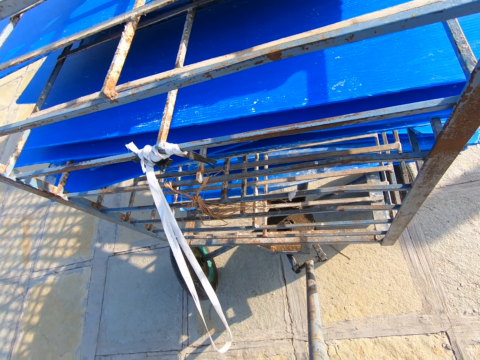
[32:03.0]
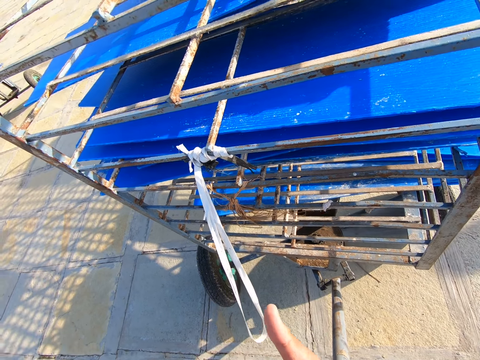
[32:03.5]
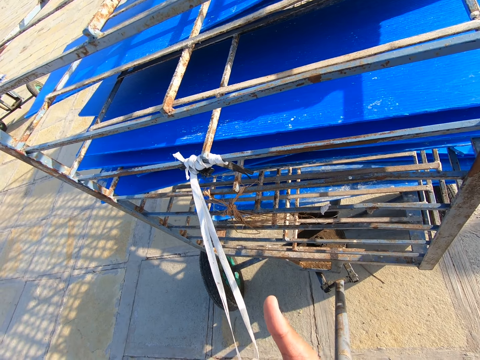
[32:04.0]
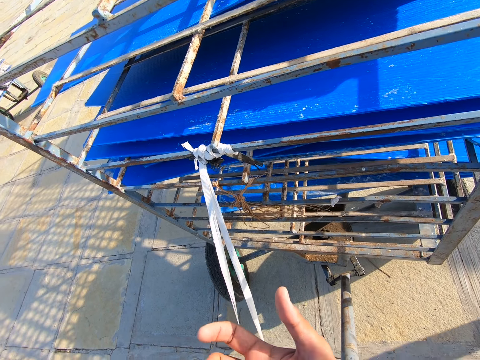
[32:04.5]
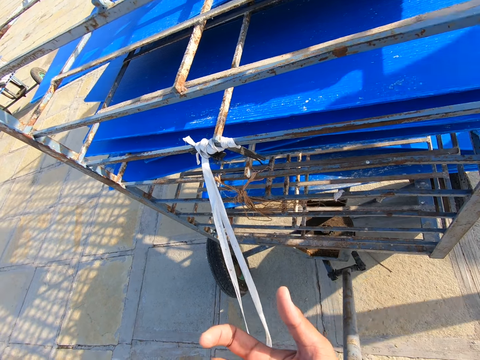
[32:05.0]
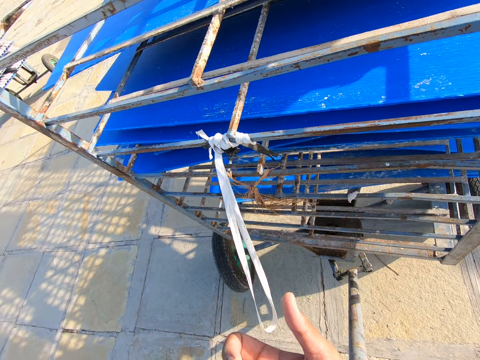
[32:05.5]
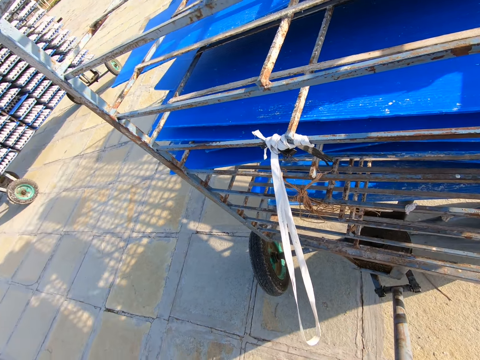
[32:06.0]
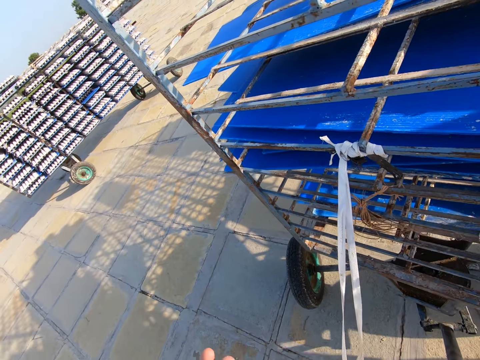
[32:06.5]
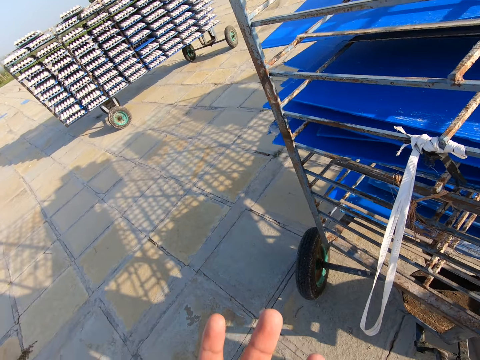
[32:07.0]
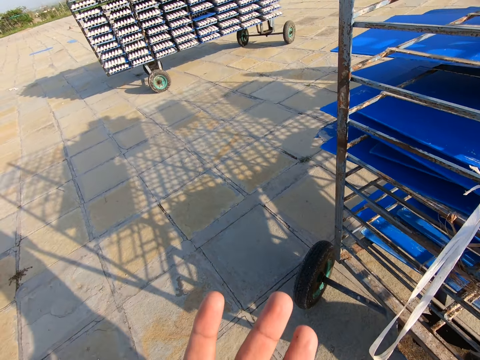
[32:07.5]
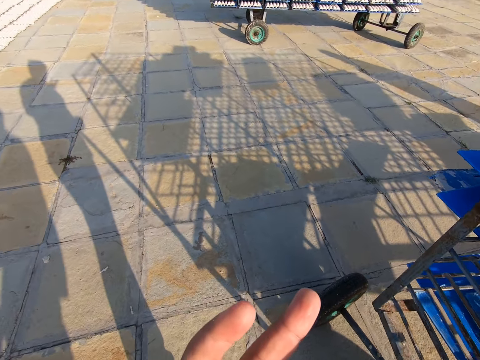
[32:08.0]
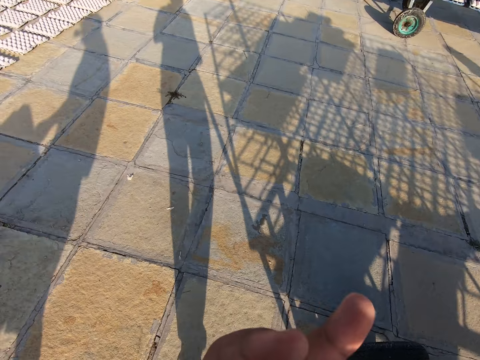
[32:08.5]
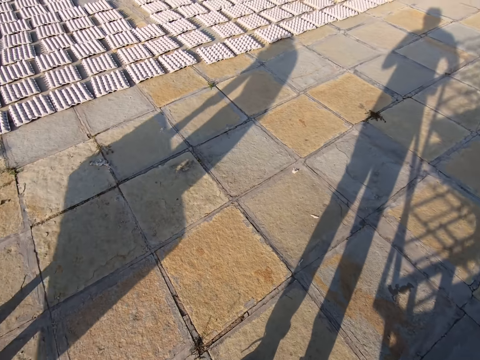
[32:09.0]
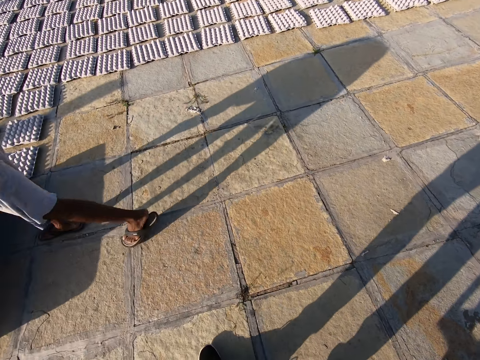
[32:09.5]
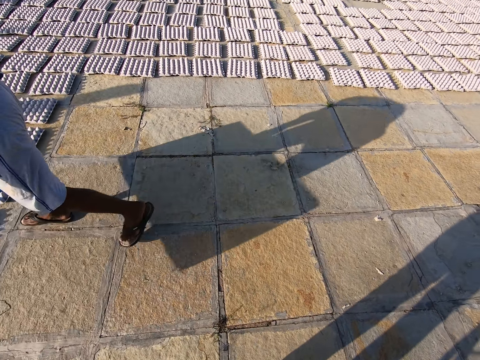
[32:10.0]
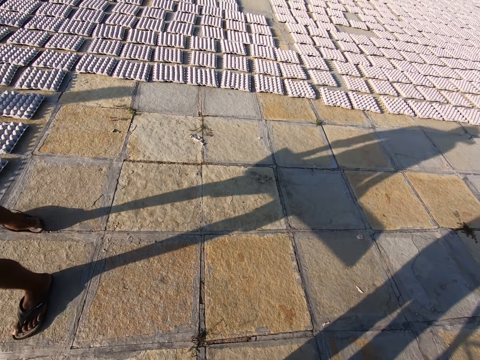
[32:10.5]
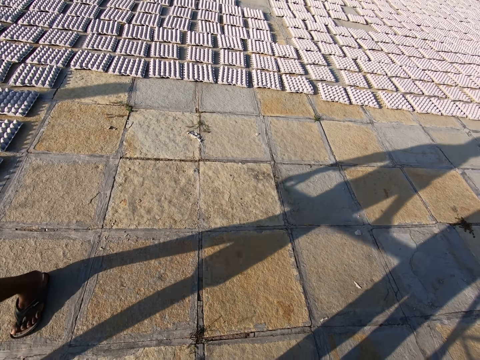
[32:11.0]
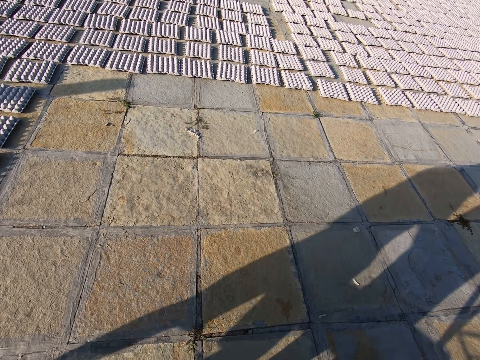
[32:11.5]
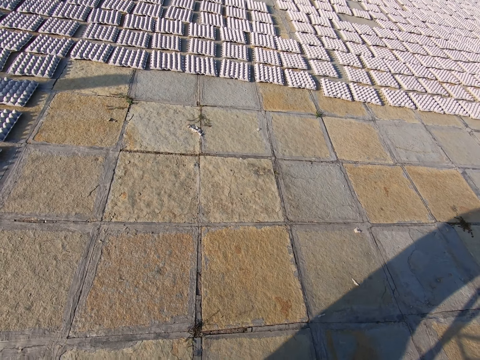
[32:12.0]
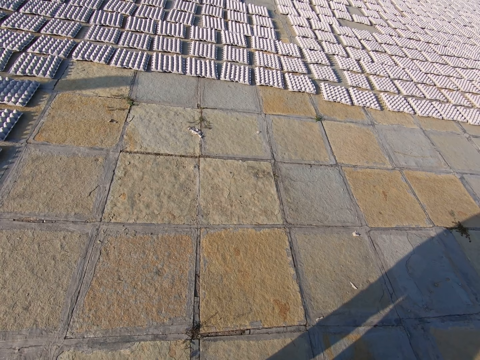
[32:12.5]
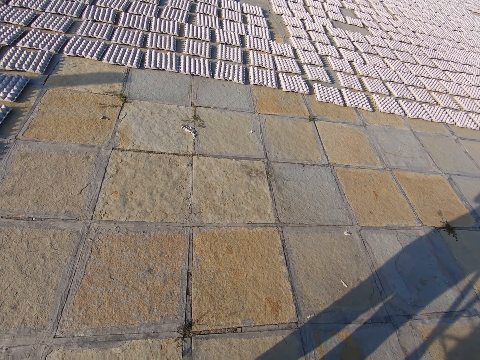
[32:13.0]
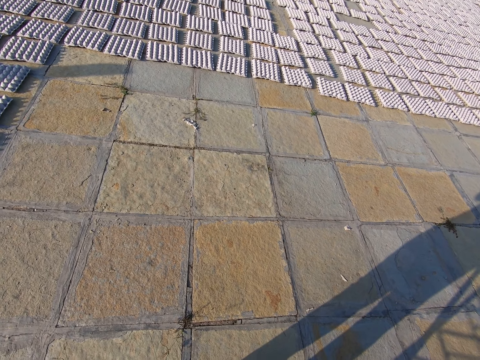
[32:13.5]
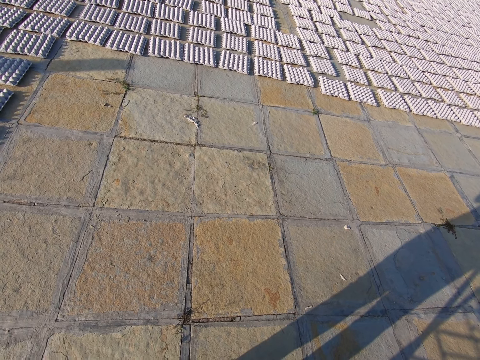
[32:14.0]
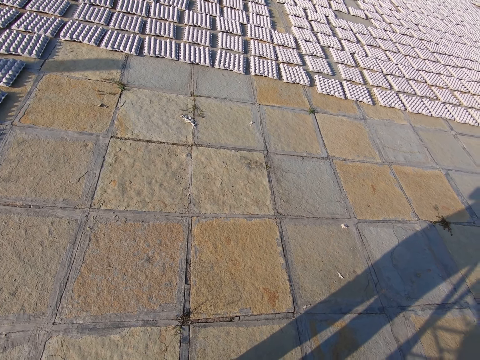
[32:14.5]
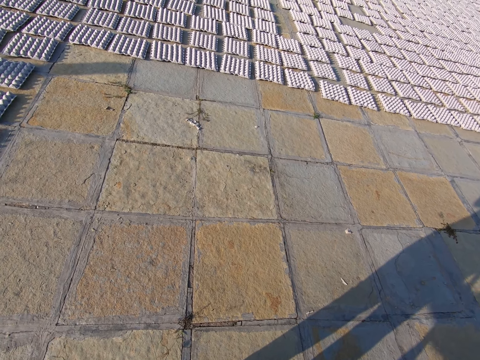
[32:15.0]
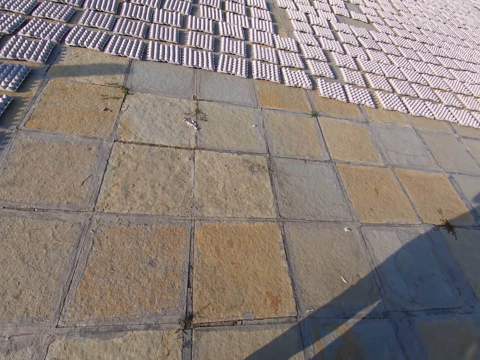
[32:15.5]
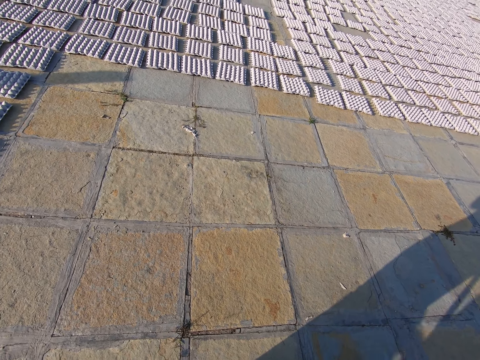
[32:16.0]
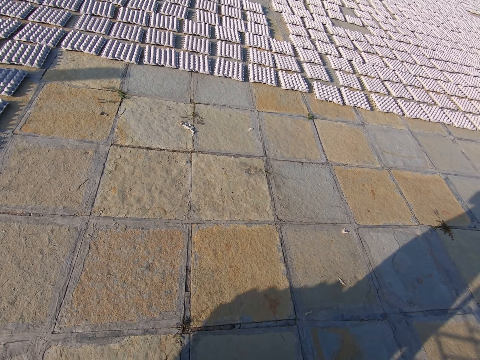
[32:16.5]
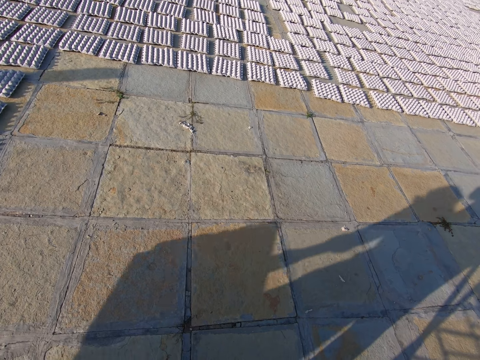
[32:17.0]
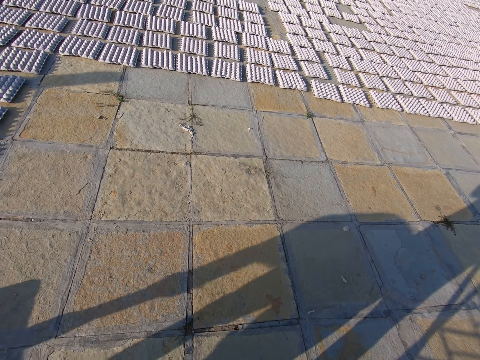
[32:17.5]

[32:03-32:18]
The camera wearer raises his right hand. He turns around. The man converses with the camera wearer.

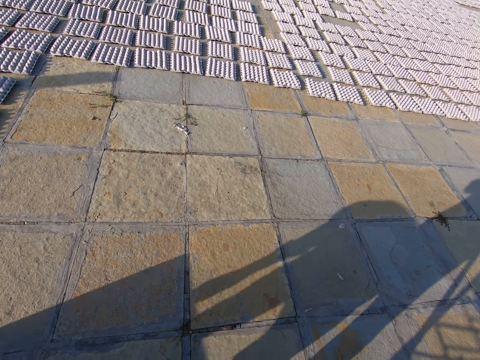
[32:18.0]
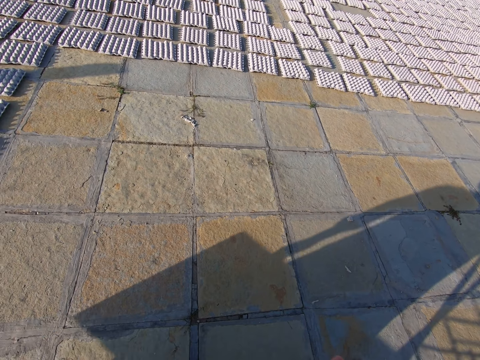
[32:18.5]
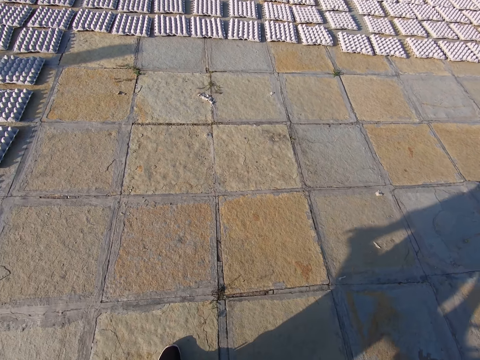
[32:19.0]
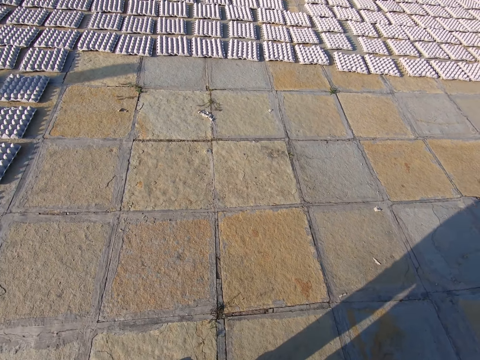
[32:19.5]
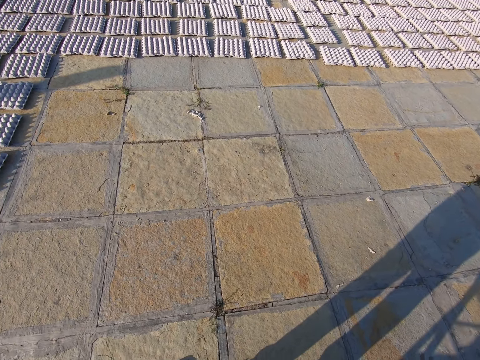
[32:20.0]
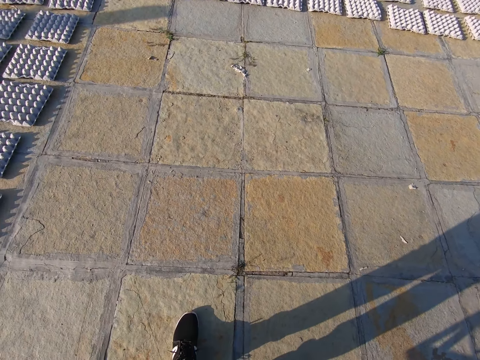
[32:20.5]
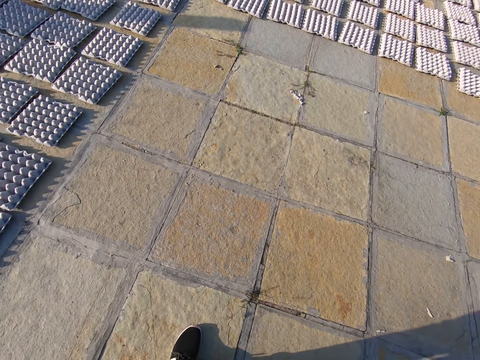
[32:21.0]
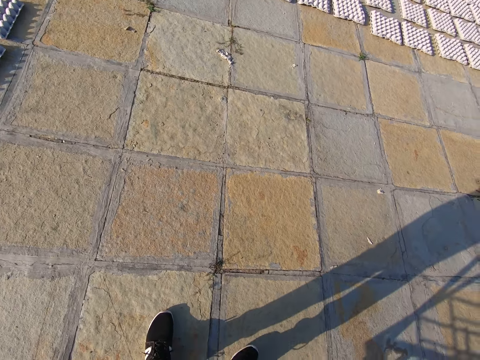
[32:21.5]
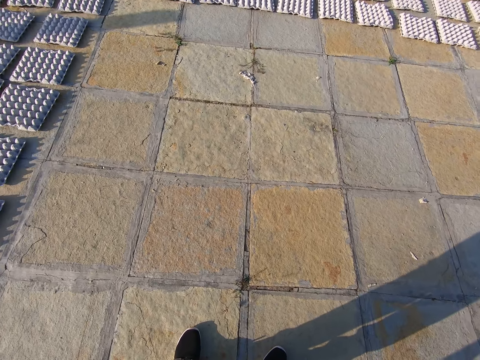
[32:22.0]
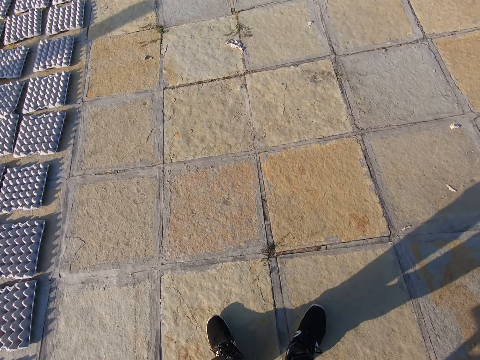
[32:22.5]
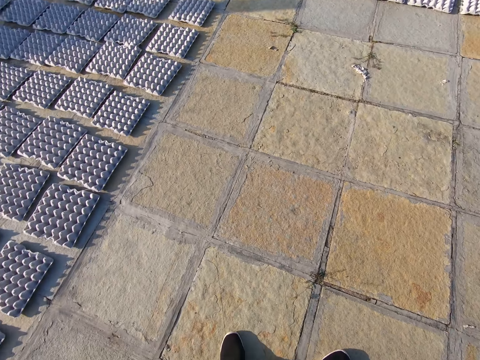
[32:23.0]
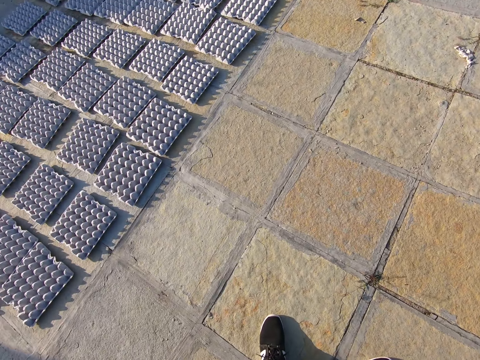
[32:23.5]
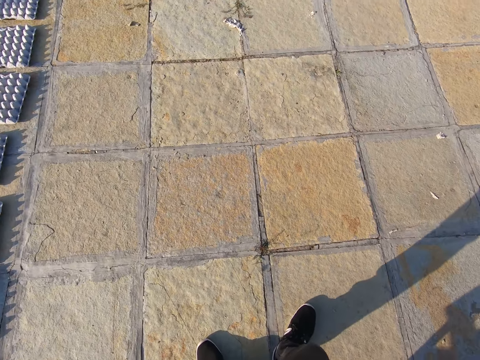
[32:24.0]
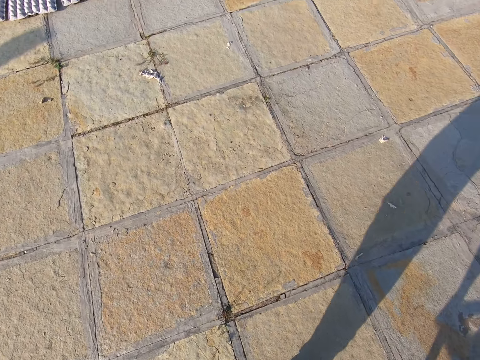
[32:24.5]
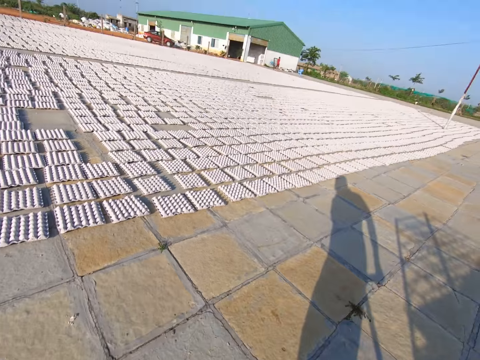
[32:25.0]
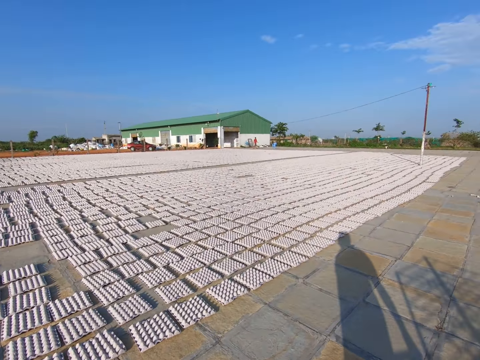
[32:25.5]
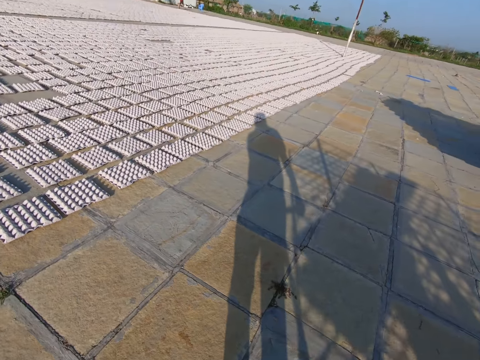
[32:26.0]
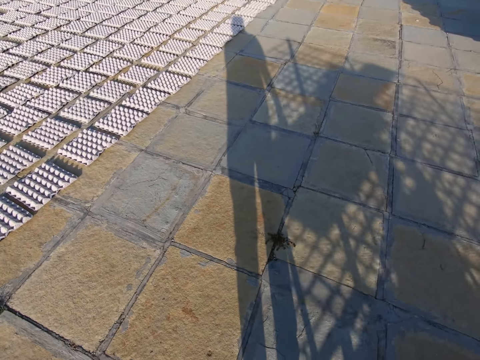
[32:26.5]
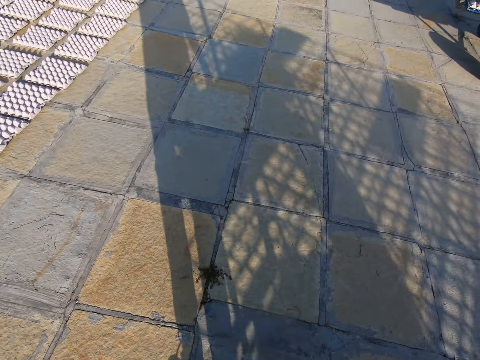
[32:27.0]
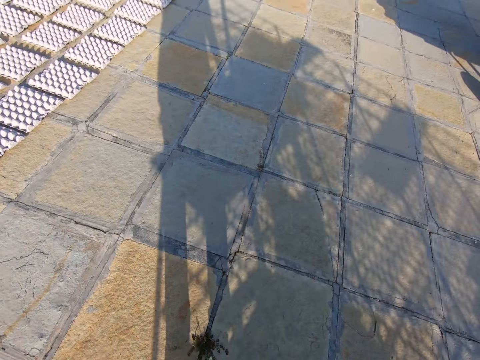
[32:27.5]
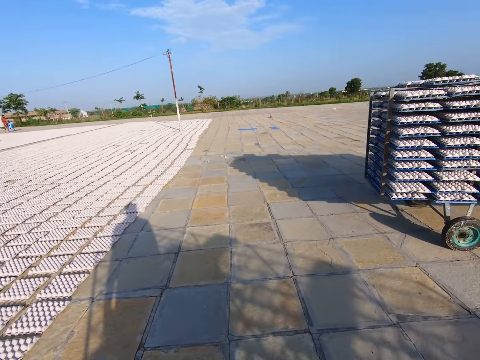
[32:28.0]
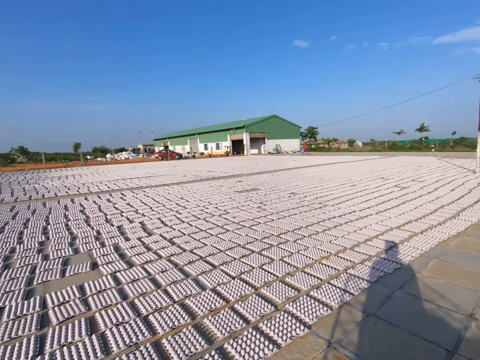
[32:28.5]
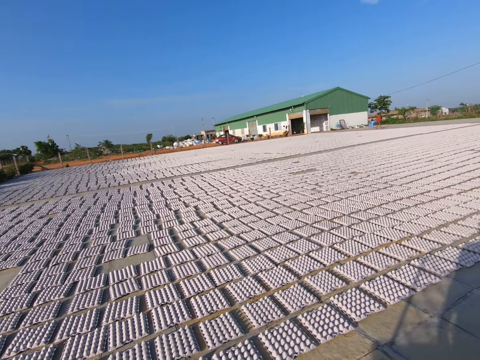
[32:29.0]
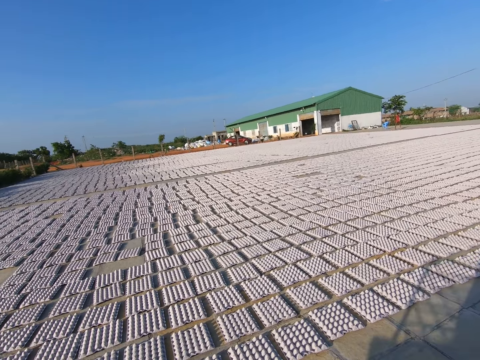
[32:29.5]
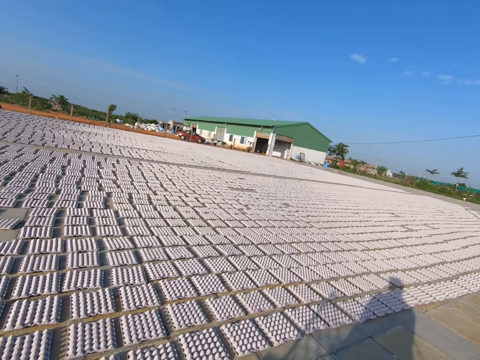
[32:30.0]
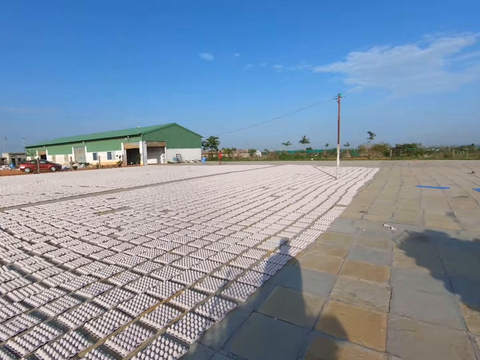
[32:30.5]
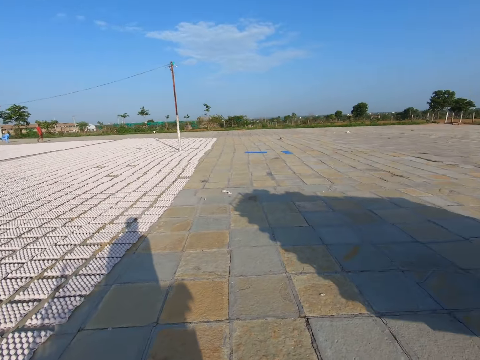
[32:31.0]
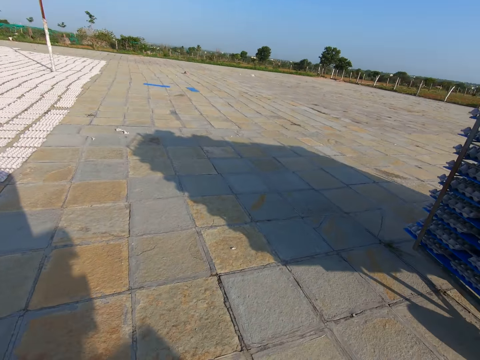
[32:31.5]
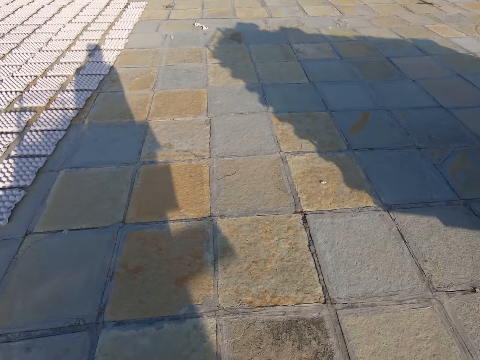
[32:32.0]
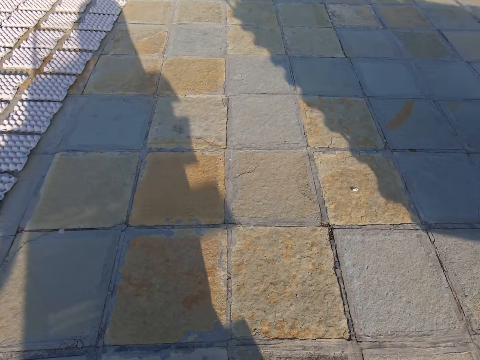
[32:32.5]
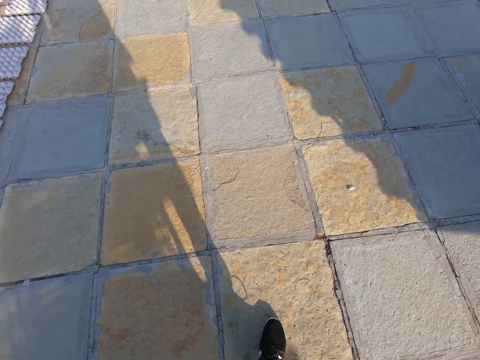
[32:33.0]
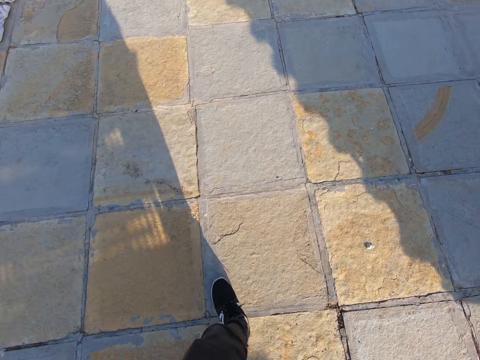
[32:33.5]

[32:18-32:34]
The camera wearer looks around. They pull a cart. They move the rack with both hands. They look around and interact with someone.
